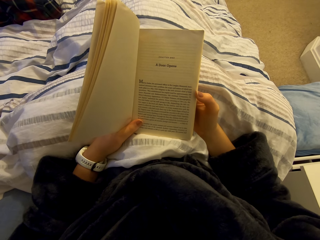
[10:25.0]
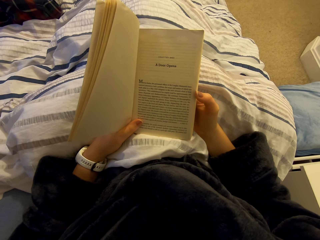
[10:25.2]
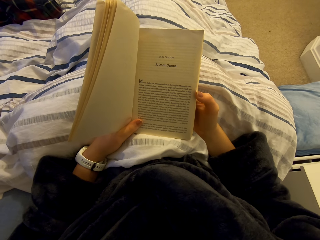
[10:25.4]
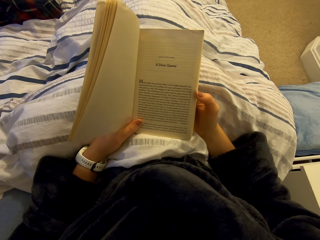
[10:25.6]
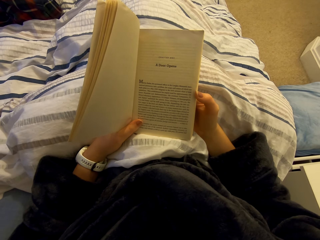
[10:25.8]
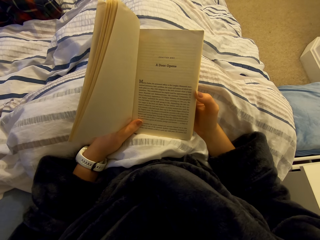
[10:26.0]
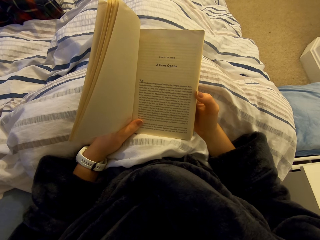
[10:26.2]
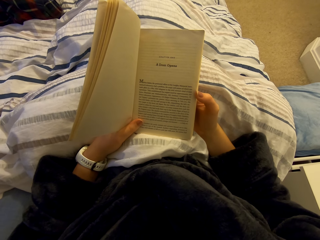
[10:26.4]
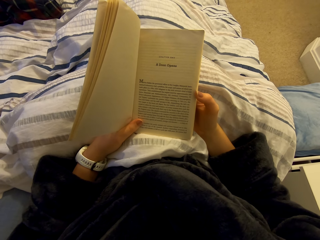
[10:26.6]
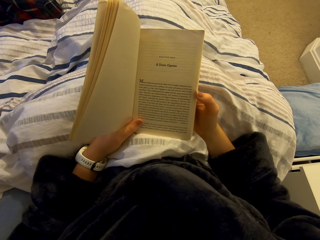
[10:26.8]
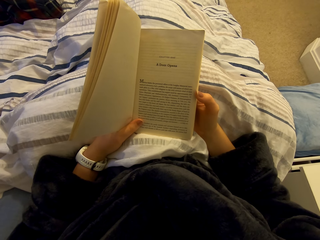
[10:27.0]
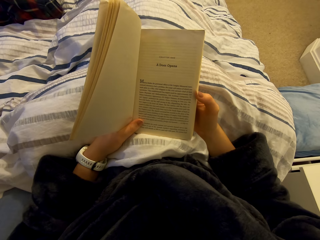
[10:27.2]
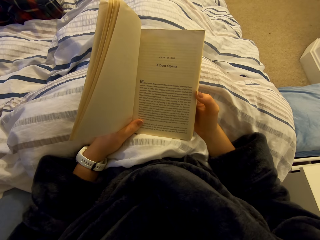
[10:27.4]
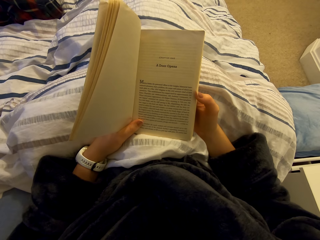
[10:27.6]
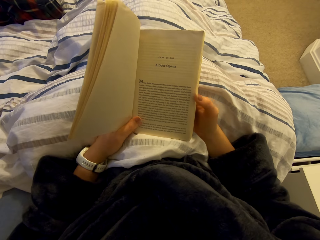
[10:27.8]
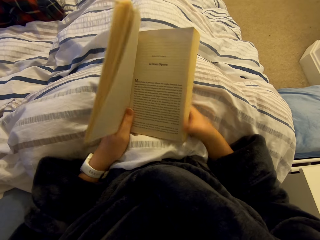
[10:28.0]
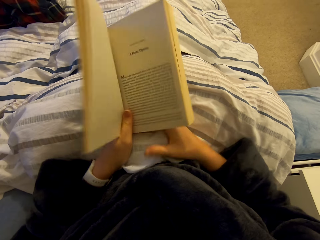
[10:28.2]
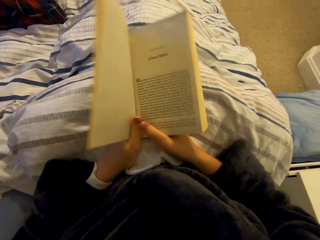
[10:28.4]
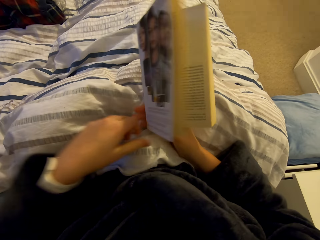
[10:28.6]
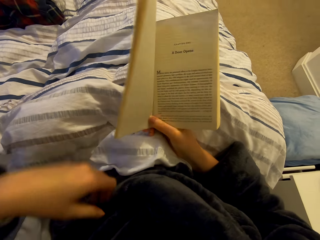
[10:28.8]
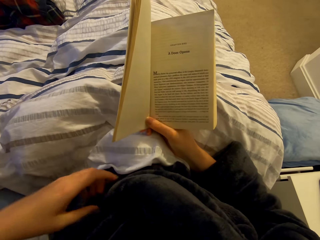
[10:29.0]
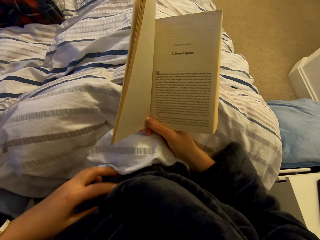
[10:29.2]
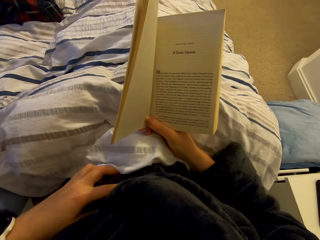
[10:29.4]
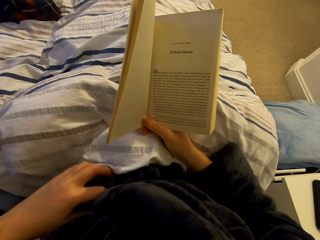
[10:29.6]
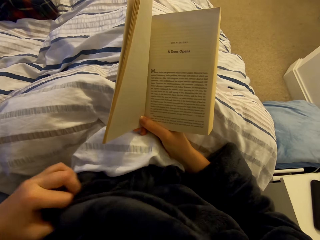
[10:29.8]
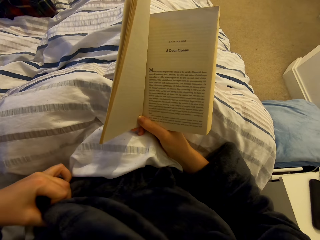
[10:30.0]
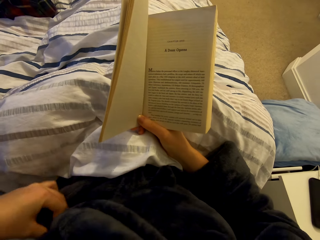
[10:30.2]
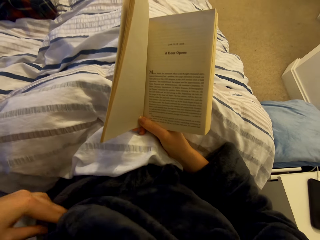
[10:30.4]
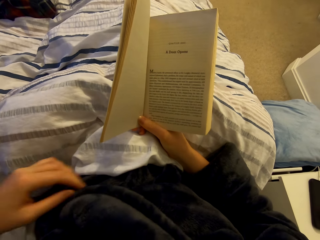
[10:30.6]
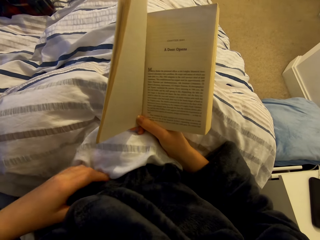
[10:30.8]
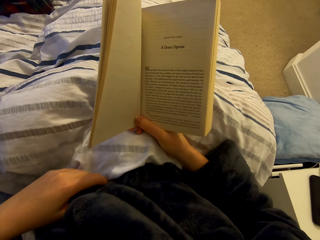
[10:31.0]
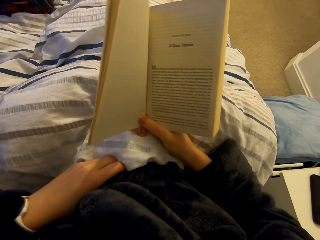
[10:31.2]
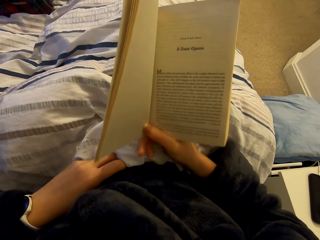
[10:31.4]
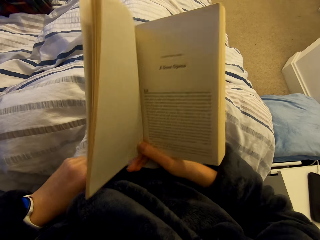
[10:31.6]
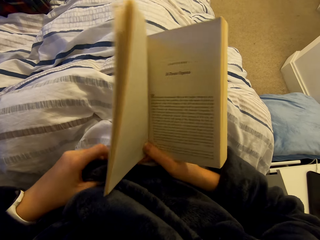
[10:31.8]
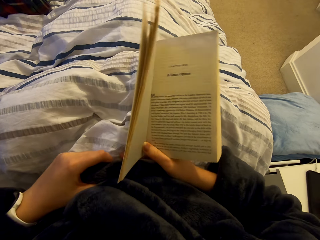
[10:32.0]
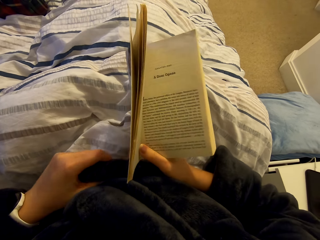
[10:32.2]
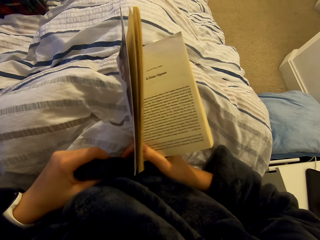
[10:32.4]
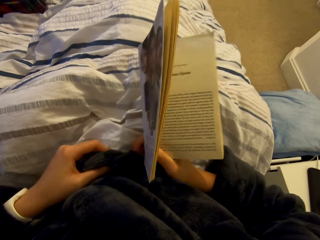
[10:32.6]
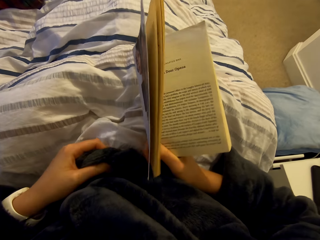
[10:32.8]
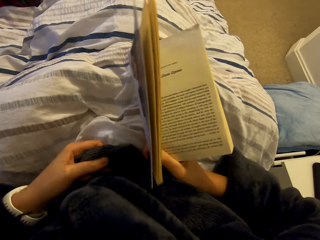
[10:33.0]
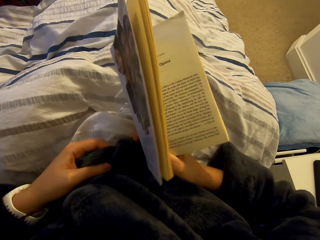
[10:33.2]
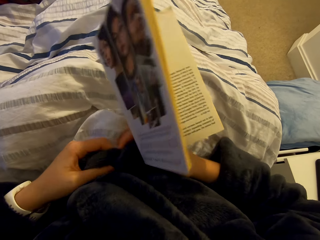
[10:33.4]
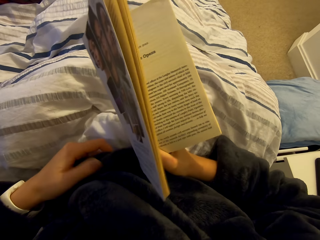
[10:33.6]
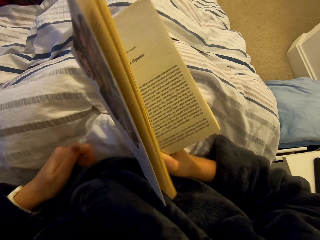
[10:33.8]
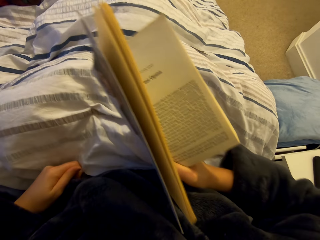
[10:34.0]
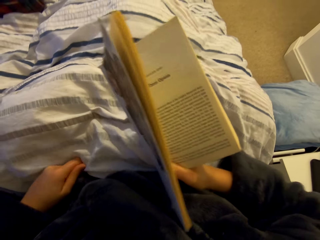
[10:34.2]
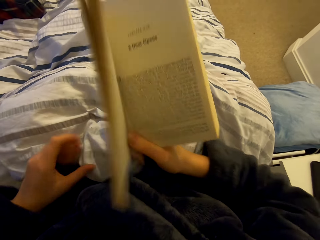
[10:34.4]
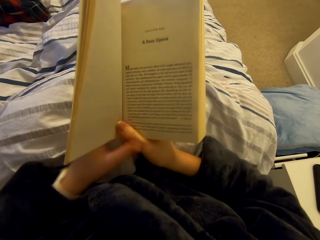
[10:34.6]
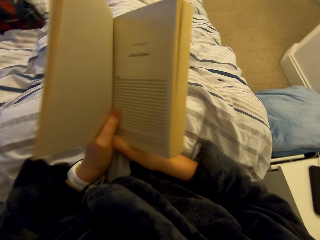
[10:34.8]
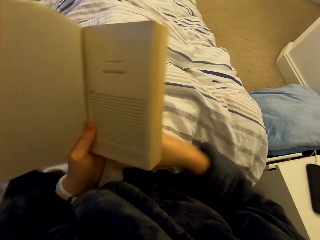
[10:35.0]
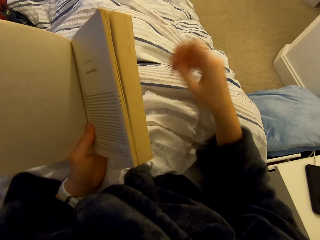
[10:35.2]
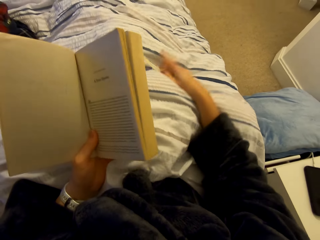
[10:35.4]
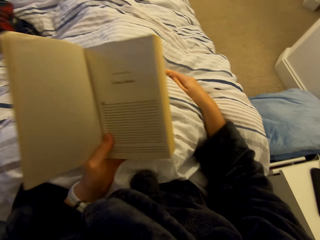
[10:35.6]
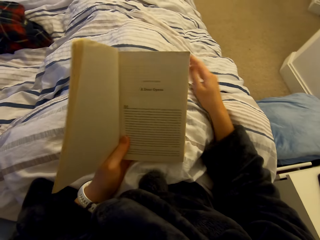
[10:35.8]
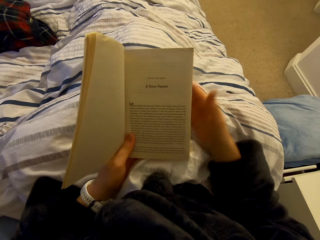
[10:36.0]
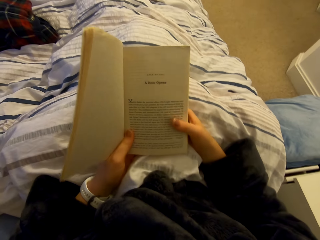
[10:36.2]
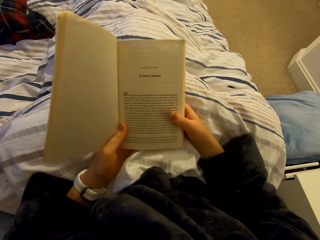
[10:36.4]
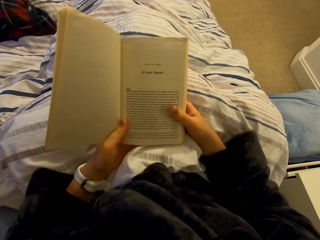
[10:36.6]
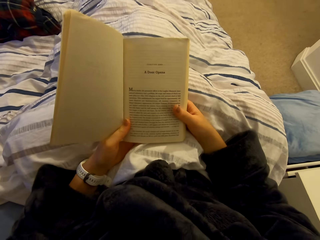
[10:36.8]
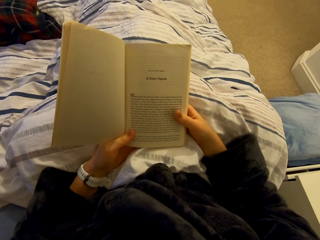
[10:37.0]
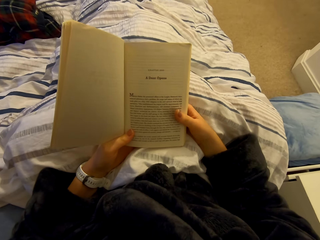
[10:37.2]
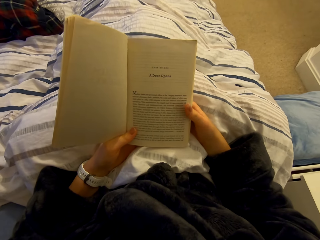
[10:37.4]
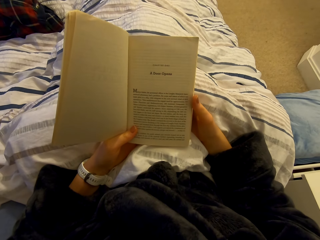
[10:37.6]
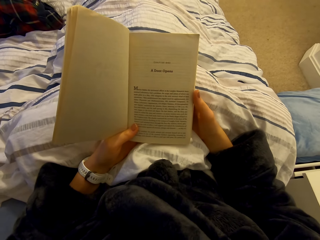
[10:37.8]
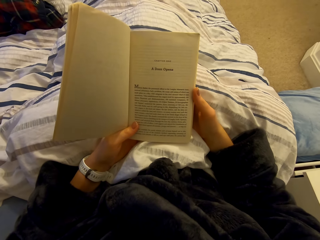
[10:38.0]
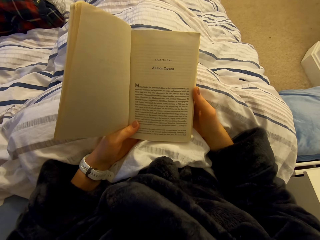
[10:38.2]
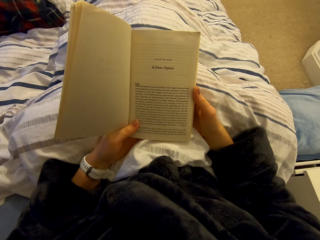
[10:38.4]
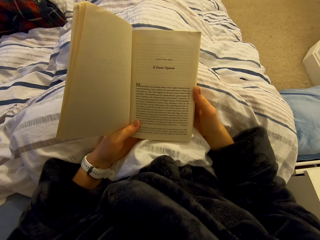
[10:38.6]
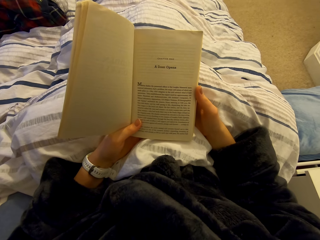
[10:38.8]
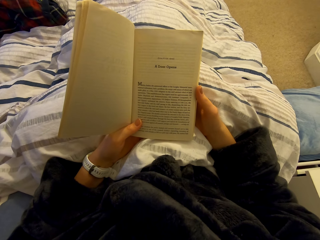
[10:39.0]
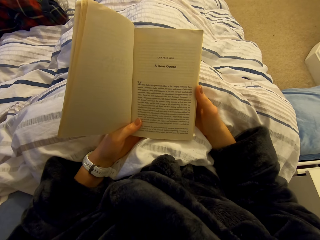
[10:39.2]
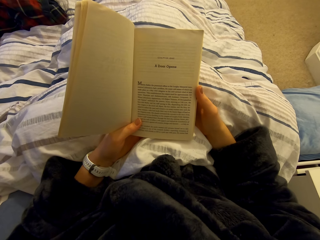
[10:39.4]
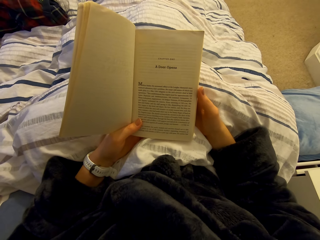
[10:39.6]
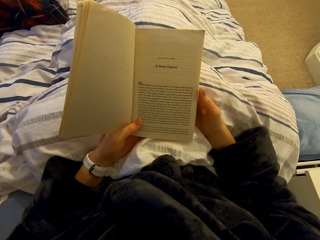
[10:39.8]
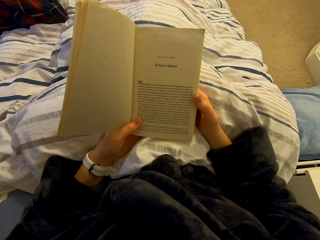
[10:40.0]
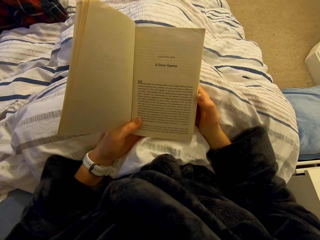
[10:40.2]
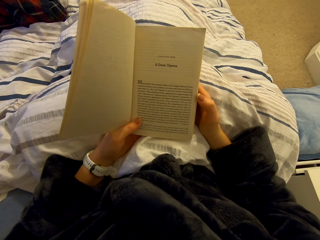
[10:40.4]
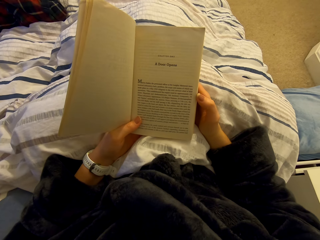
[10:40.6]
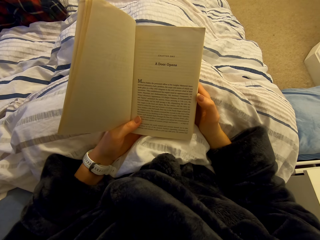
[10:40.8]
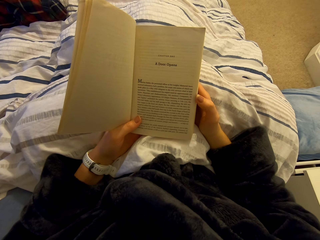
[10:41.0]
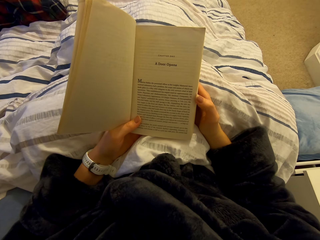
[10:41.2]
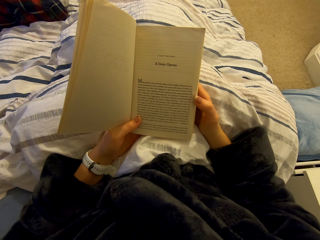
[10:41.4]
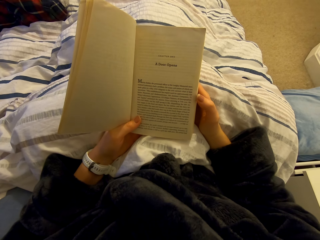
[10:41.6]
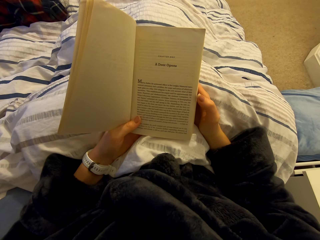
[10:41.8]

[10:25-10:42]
The camera wearer searches for something. They touch the cloth. They tie the cloth. They read the book on the bed.
